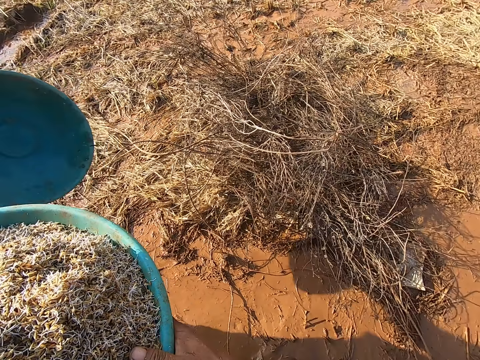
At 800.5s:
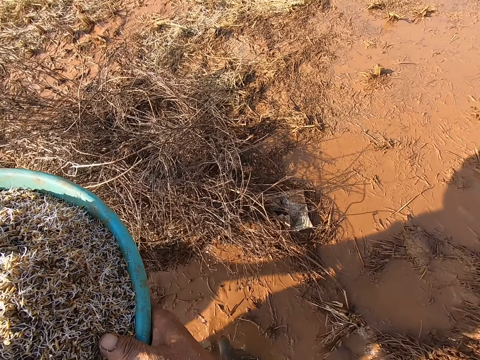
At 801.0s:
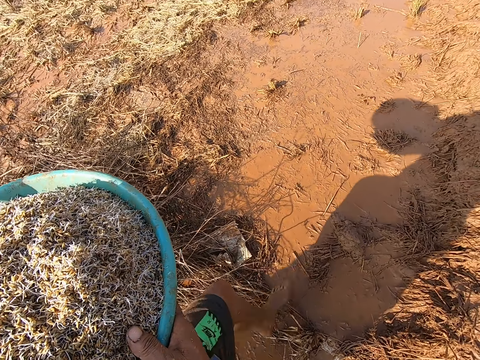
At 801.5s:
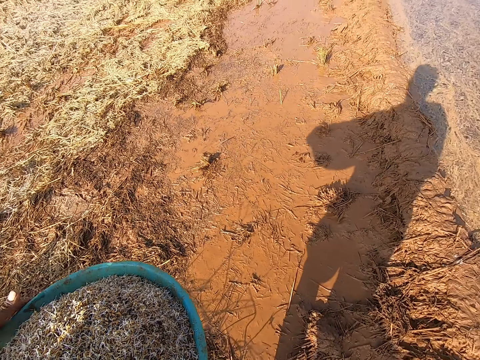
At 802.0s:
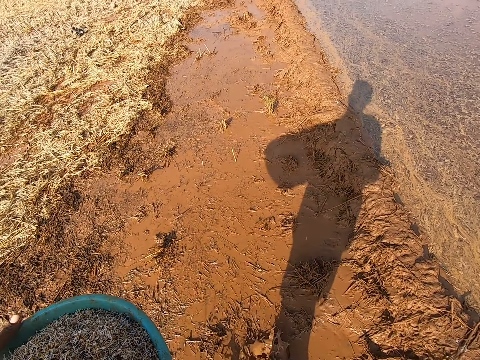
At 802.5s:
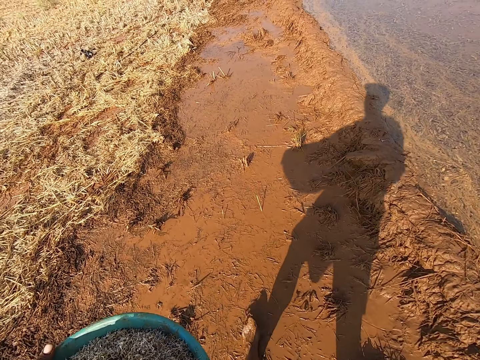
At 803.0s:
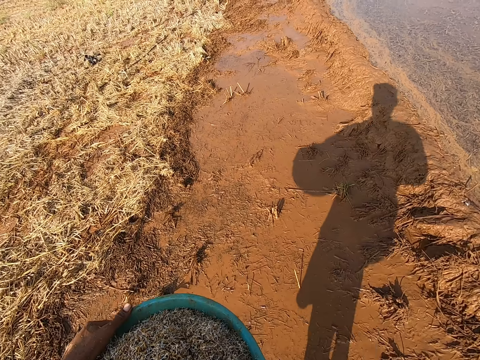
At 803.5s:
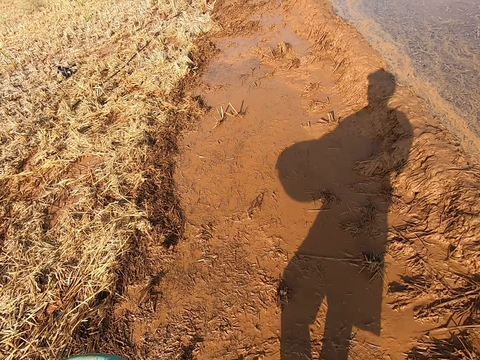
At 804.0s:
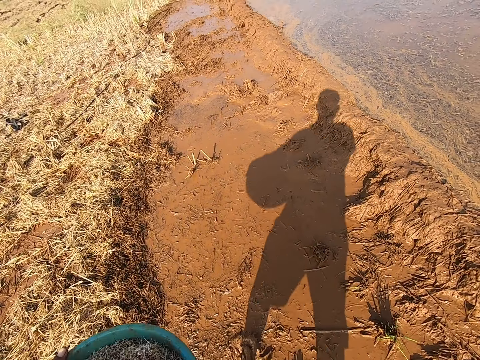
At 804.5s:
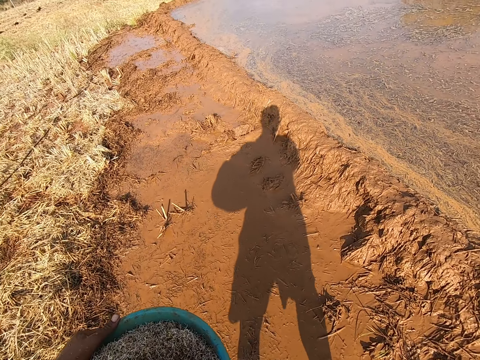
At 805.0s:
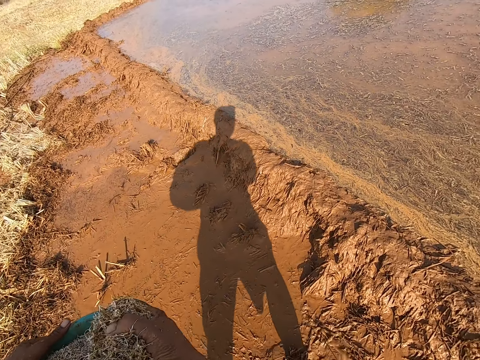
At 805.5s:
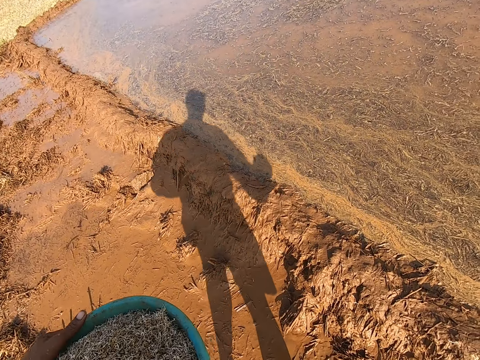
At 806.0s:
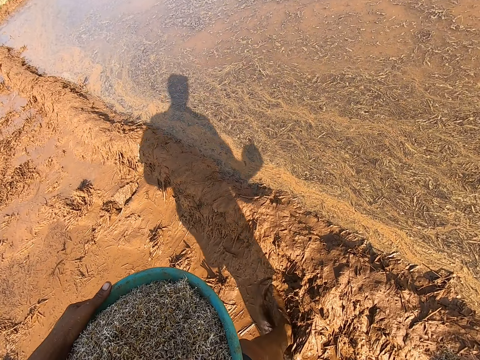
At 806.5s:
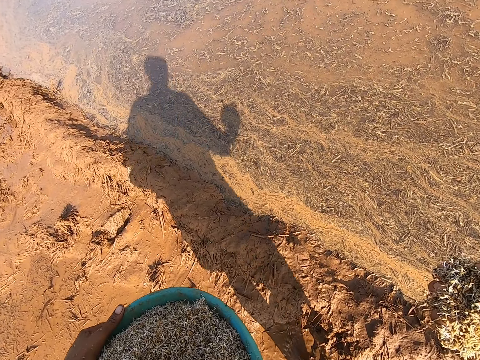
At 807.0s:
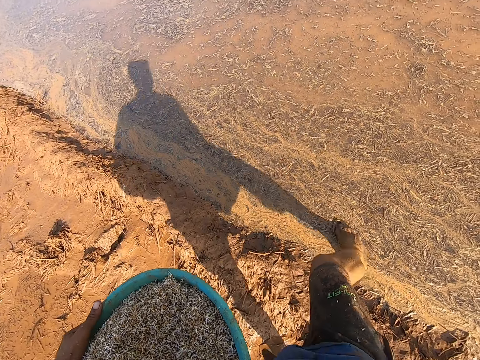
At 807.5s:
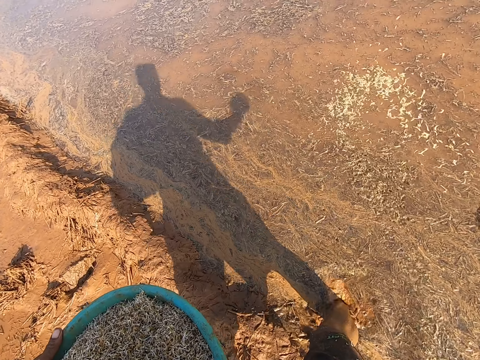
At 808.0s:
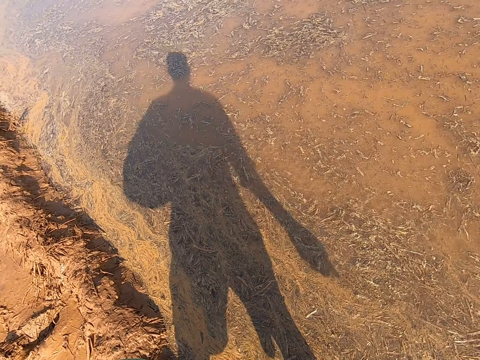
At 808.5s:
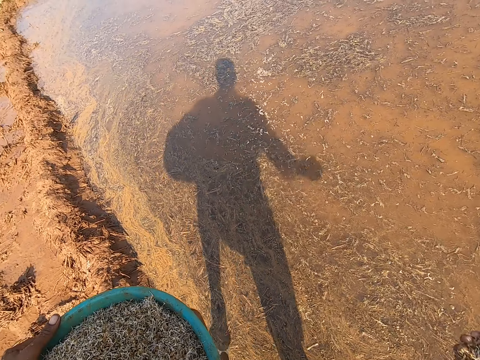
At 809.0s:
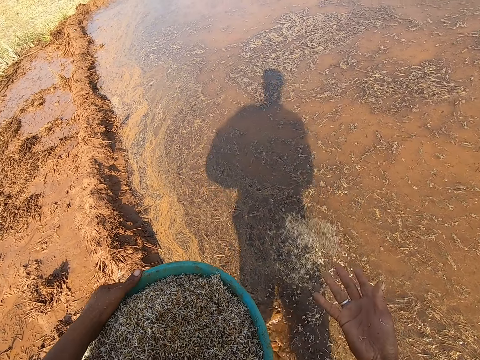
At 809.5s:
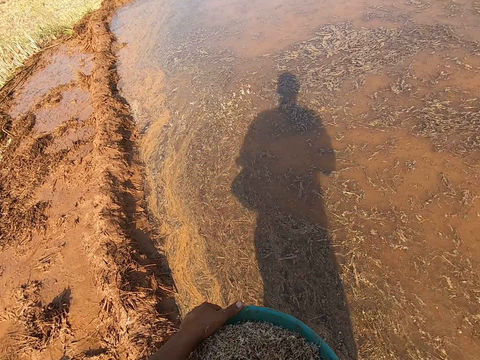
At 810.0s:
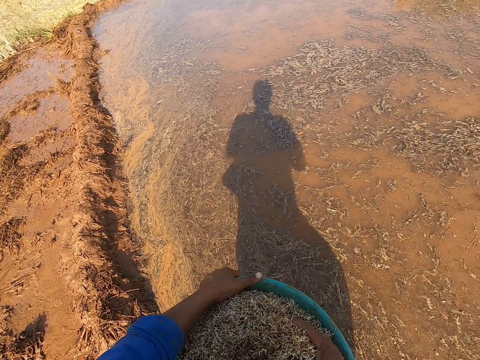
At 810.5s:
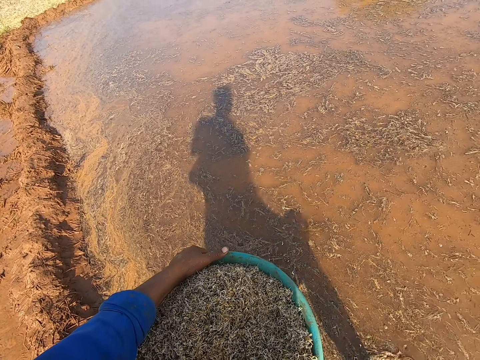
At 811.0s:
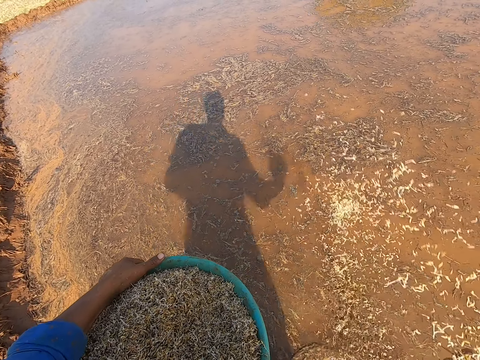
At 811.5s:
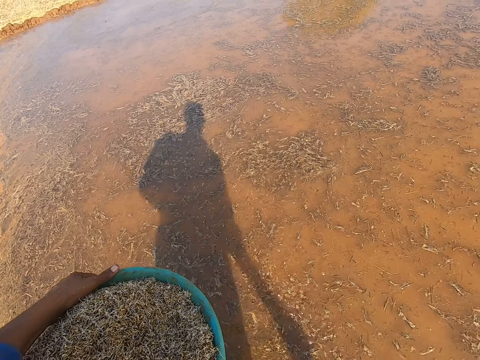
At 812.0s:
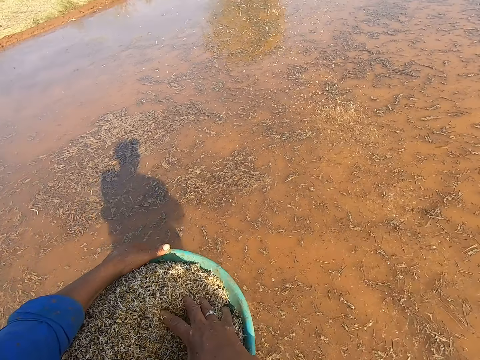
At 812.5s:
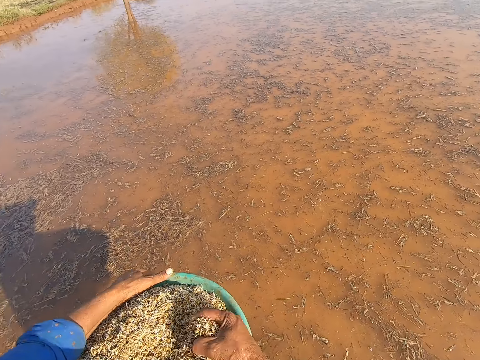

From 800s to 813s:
The man collects the empty bowl from the camera wearer with his left hand. The camera wearer holds the bowl with barley straw with both hands. He walks forward. He holds the bowl with barley straw with his left hand. He scoops some barley straw from the bowl in his left hand with his right hand. He steps in the water. He sprinkles the barley straw from his right hand into the pond. He scoops some barley straw from the bowl in his left hand with his right hand. He sprinkles the barley straw from his right hand into the pond. He scoops some barley straw from the bowl in his left hand with his right hand.

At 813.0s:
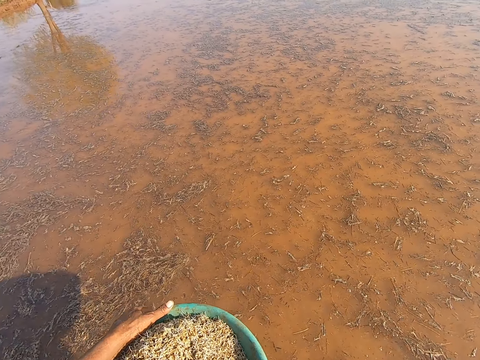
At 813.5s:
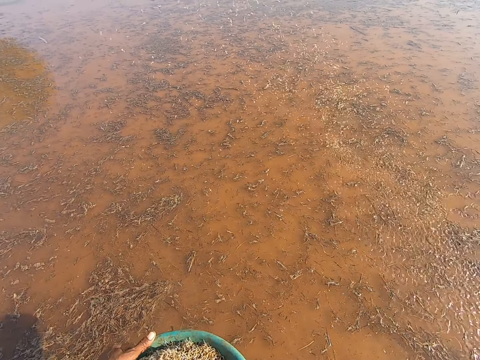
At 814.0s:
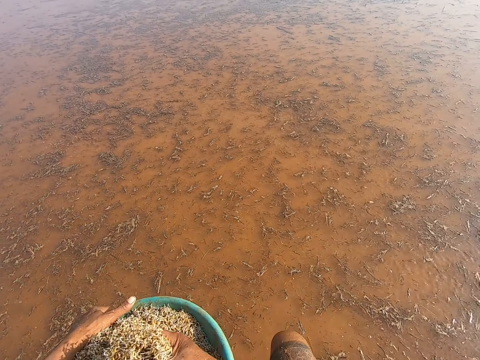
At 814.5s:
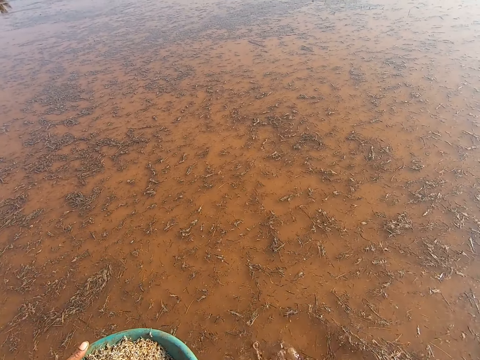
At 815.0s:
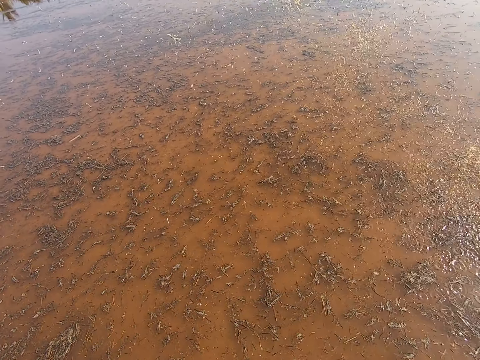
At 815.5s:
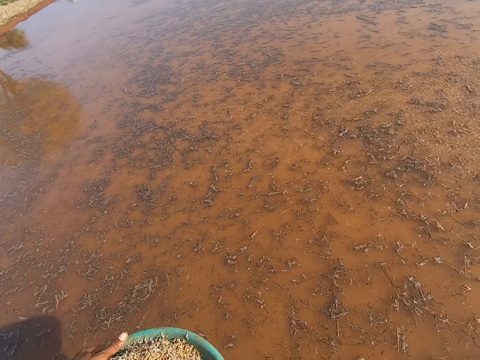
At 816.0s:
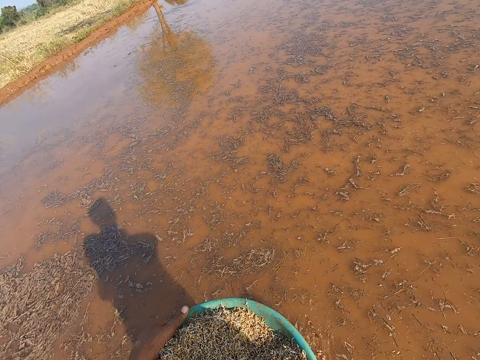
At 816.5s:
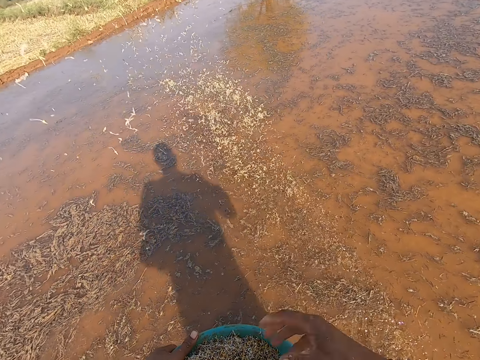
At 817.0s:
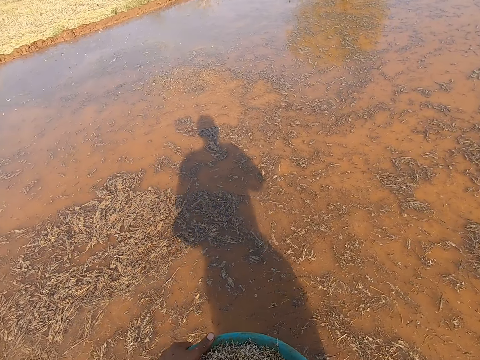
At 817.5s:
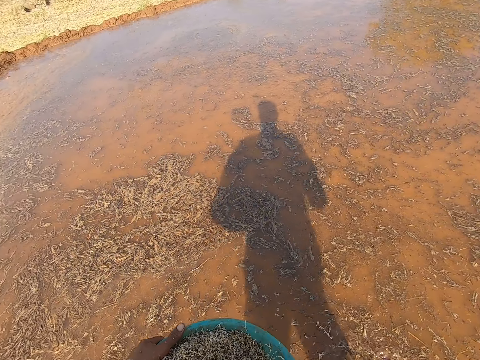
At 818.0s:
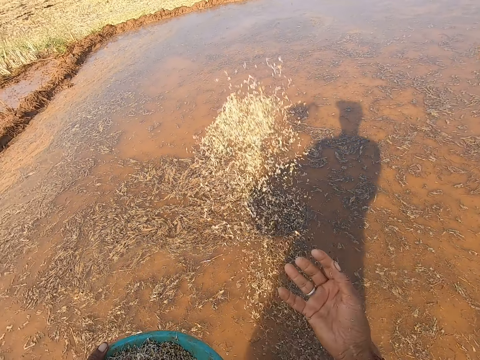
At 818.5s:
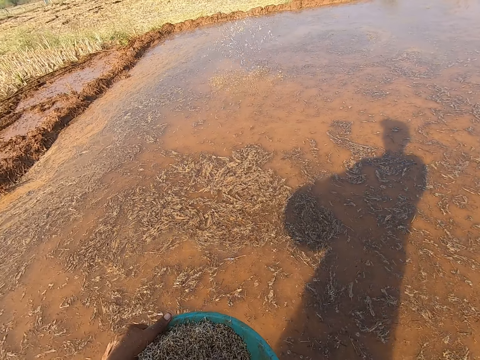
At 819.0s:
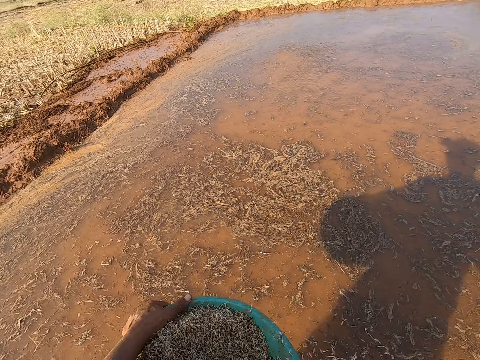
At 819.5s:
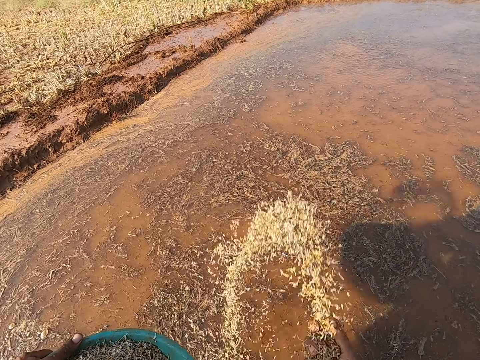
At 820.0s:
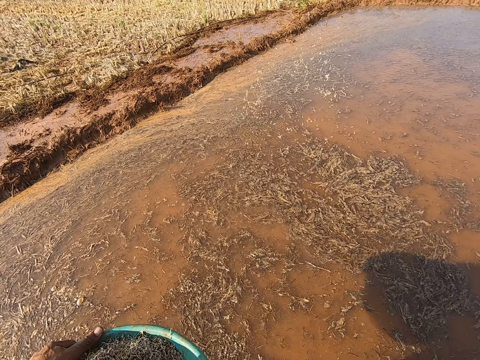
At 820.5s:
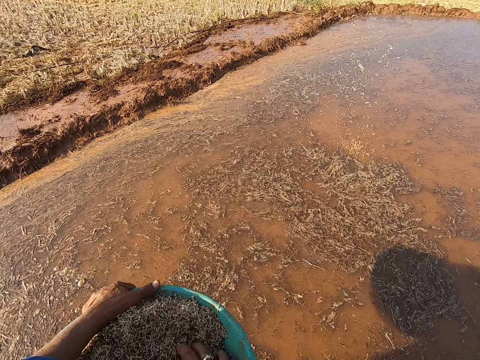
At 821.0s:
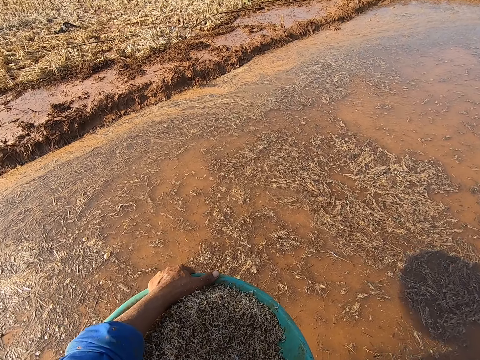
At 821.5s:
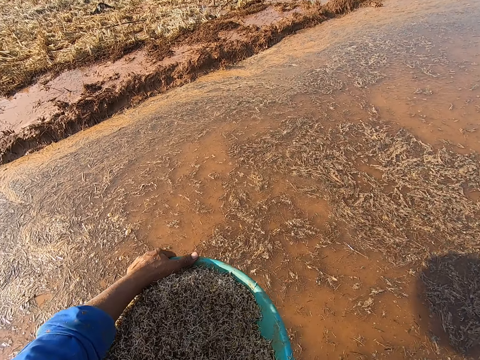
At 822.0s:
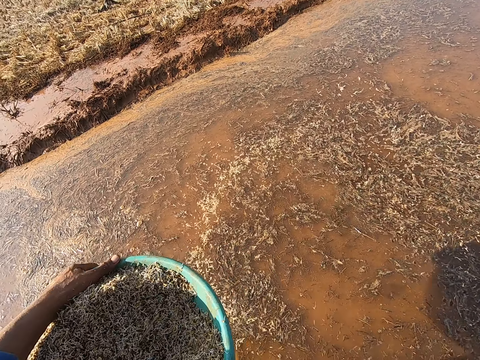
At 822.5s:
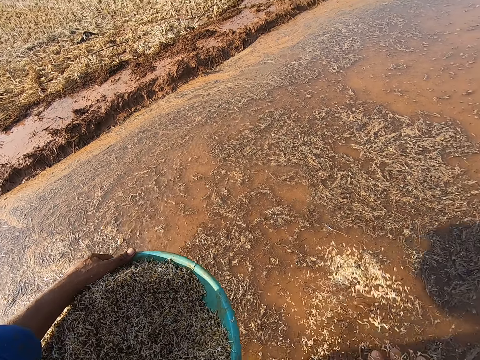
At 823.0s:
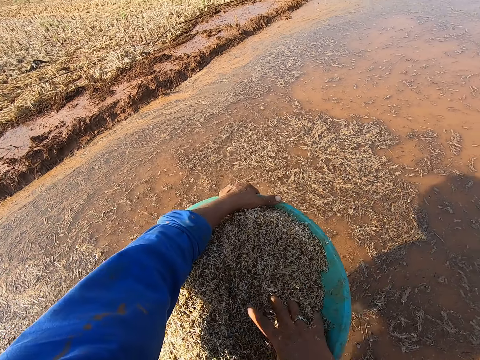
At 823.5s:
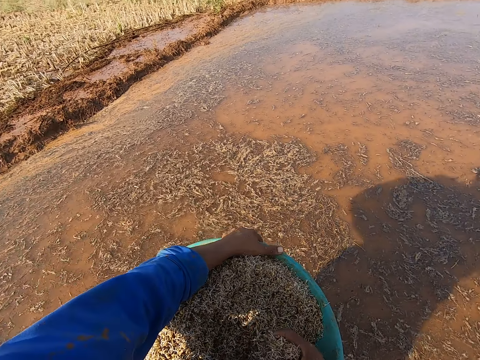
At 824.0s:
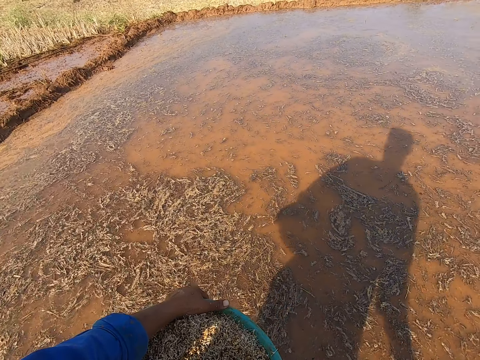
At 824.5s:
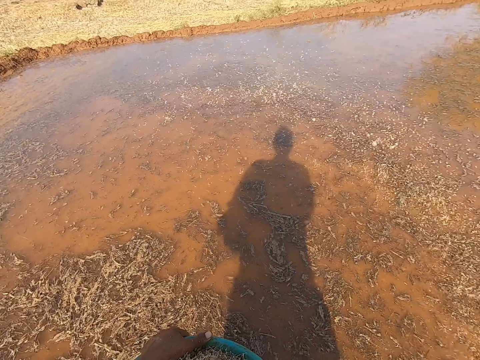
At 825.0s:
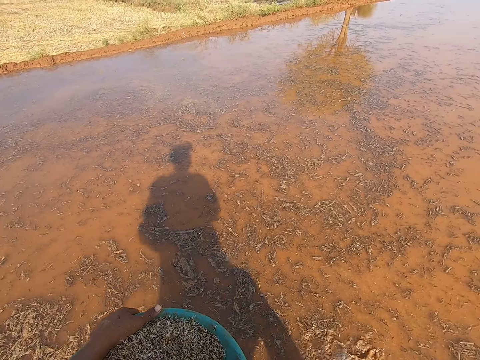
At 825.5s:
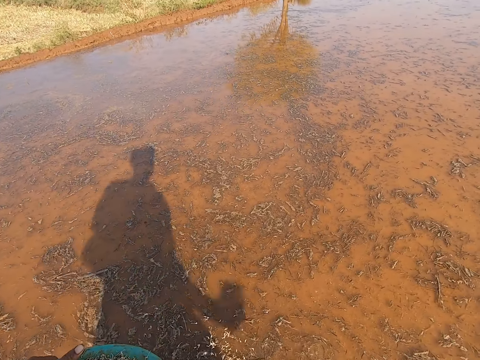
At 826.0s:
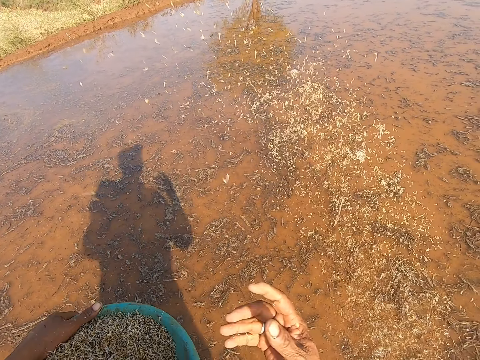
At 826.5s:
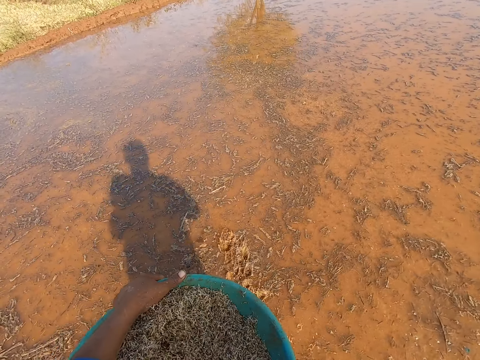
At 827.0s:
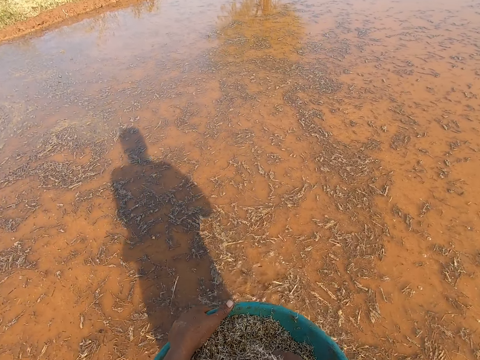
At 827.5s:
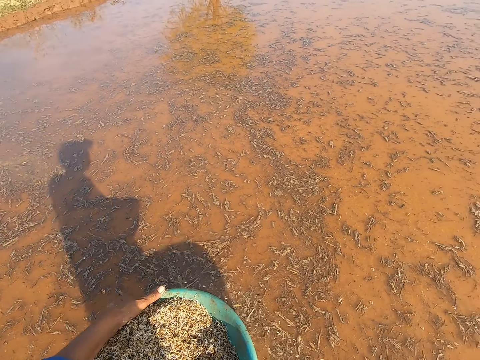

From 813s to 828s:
The camera wearer sprinkles the barley straw from his right hand into the pond. He scoops some barley straw from the bowl in his left hand with his right hand. He sprinkles the barley straw from his right hand into the pond. He scoops some barley straw from the bowl in his left hand with his right hand. He sprinkles the barley straw from his right hand into the pond. He scoops some barley straw from the bowl in his left hand with his right hand. He sprinkles the barley straw from his right hand into the pond. He scoops some barley straw from the bowl in his left hand with his right hand. He sprinkles the barley straw from his right hand into the pond. He scoops some barley straw from the bowl in his left hand with his right hand. He sprinkles the barley straw from his right hand into the pond. He scoops some barley straw from the bowl in his left hand with his right hand. He sprinkles the barley straw from his right hand into the pond. He picks grass seeds from the bowl in his left hand with his right hand. He spreads the grass seeds in his right hand on the moist ground. He picks the grass seeds from the bowl in his left hand with his right hand.
